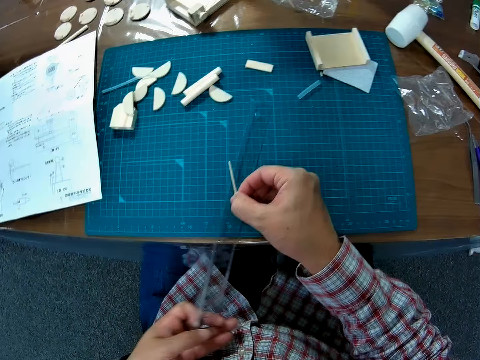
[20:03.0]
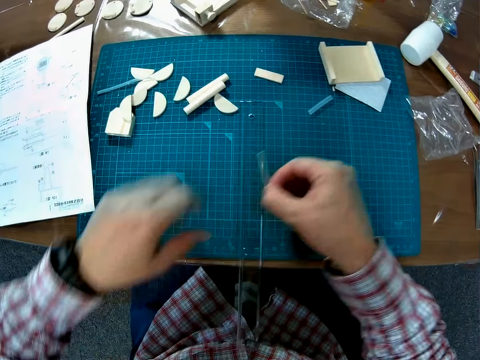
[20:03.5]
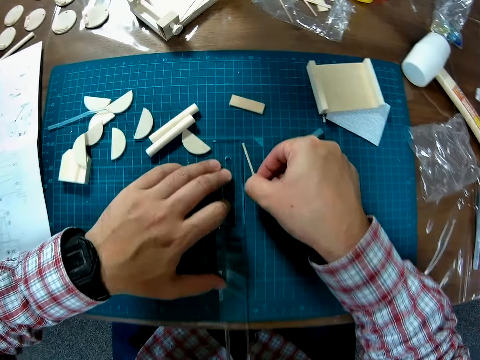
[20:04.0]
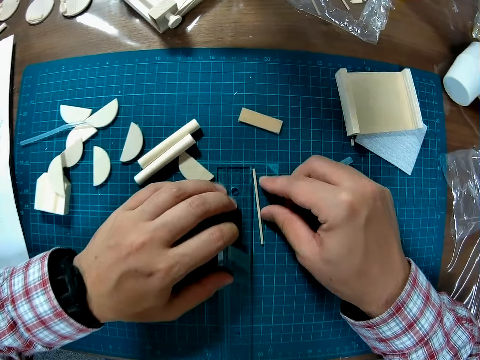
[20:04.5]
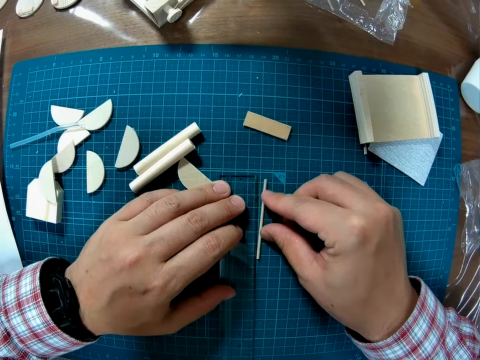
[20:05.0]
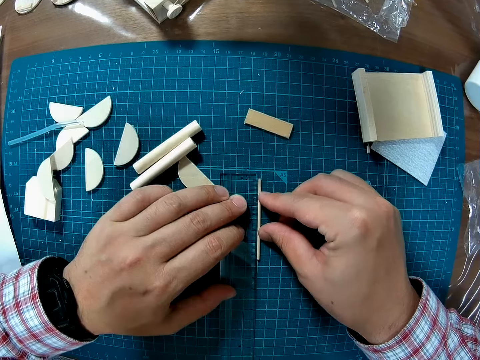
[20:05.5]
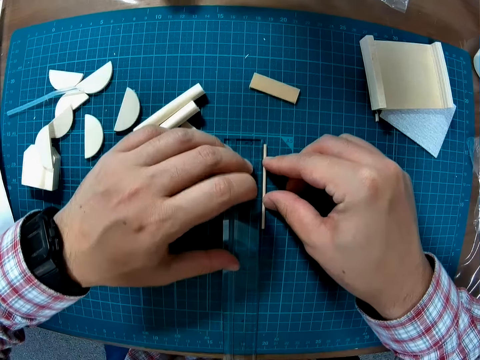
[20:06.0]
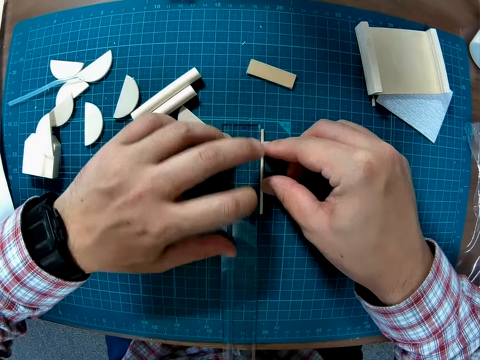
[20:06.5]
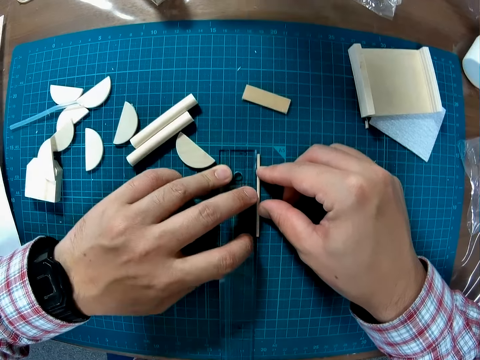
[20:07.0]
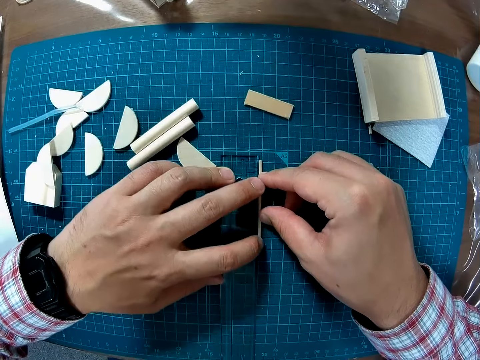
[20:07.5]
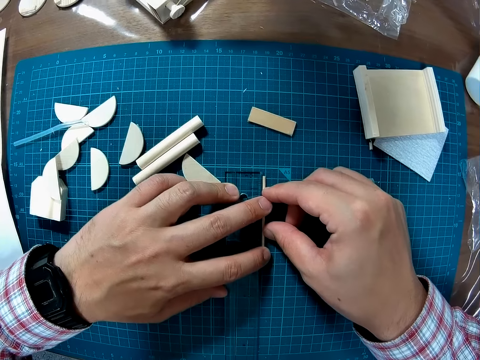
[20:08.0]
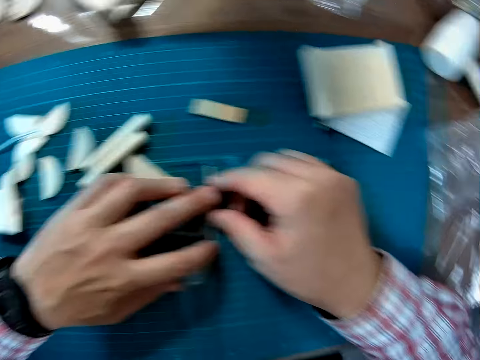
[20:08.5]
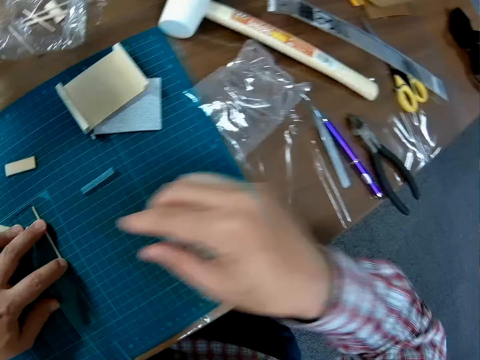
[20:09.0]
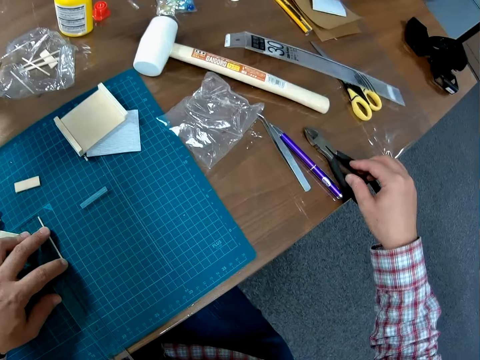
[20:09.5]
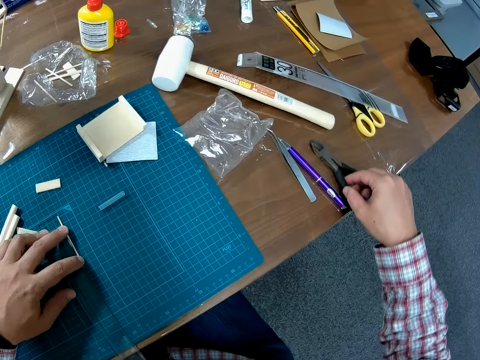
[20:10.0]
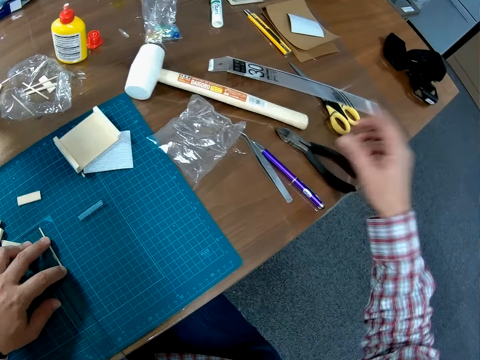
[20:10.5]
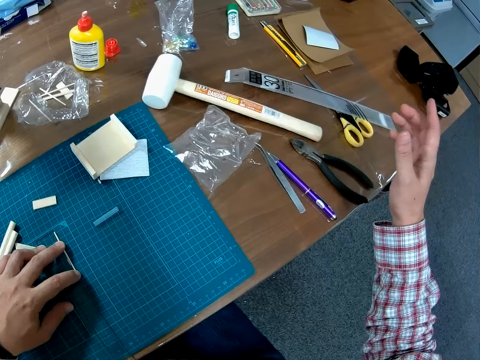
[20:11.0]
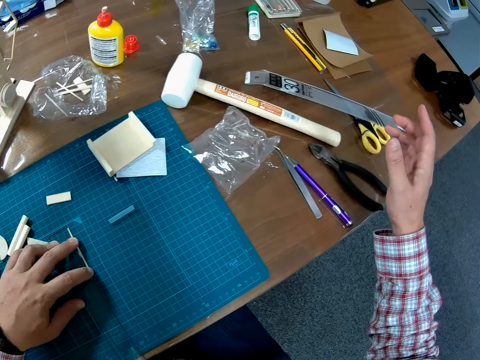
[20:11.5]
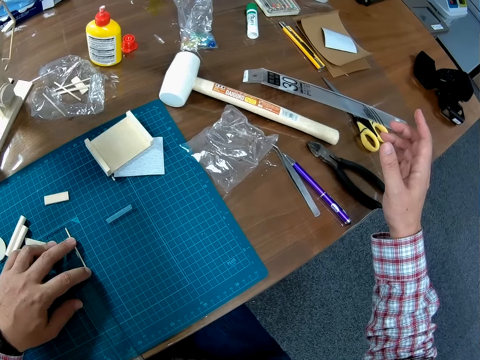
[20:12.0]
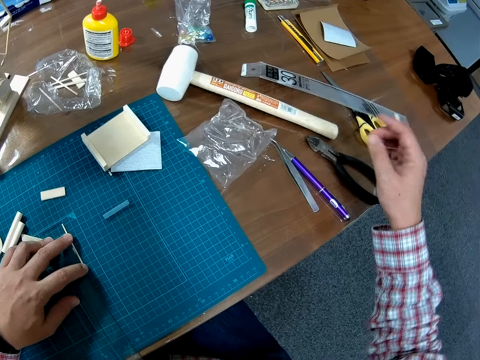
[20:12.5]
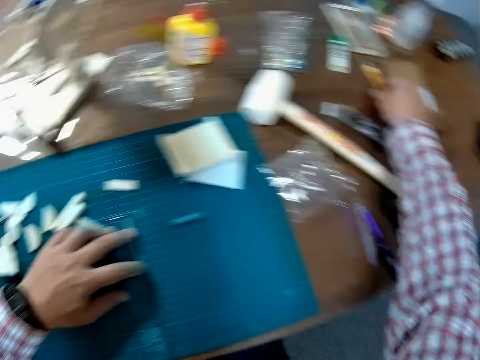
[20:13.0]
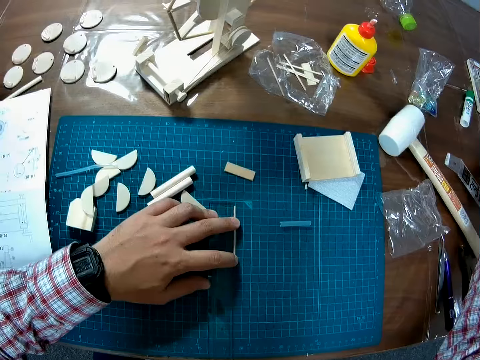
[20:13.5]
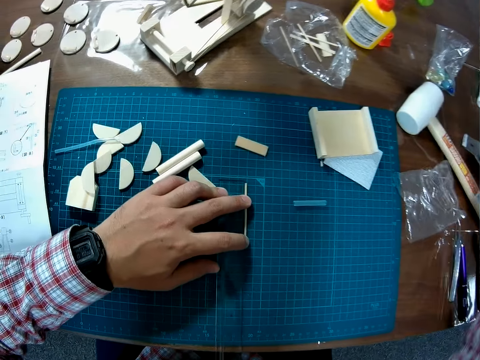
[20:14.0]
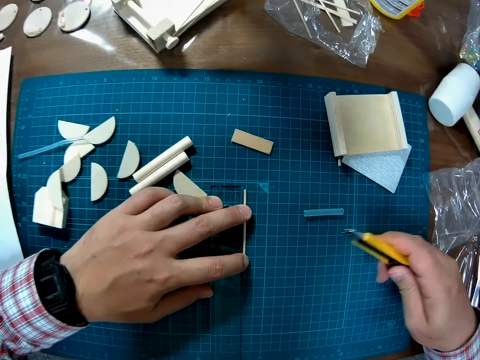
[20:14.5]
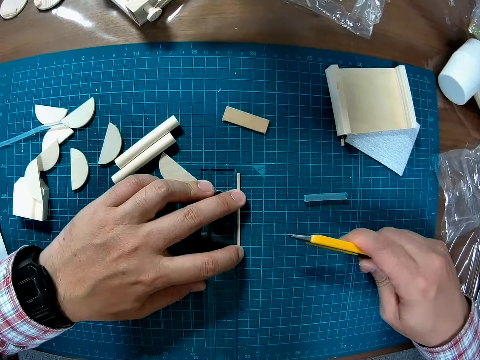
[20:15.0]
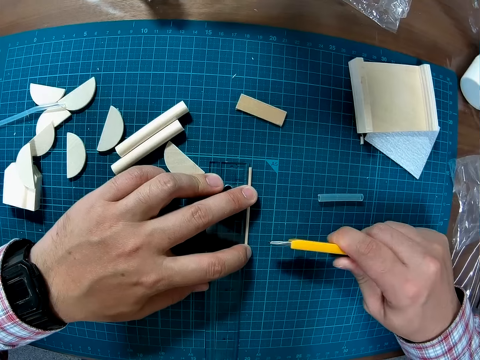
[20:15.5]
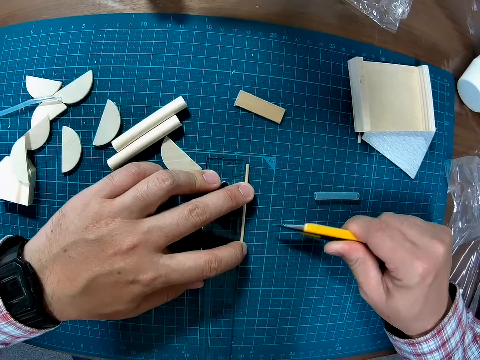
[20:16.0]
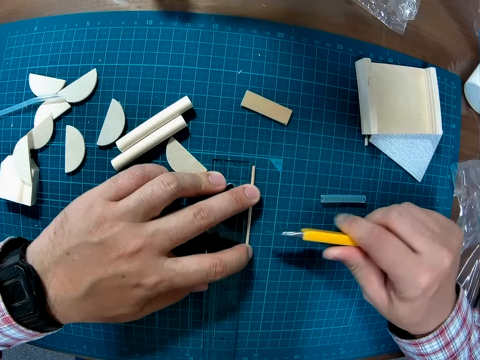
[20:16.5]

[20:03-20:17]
The camera wearer positions the ruler on the mat craft board. They measure the piece of craft material with the ruler on the mat craft board. They look towards the table. They push a pair of pliers on the table. They pick a craft blade on the table. They adjust the craft blade with the right hand.

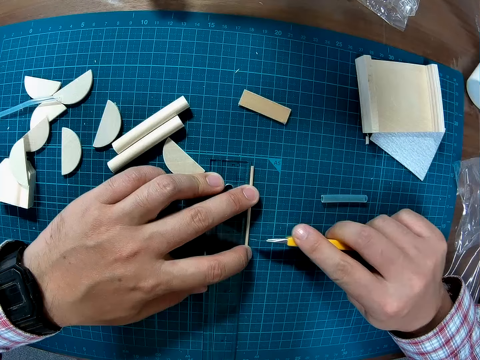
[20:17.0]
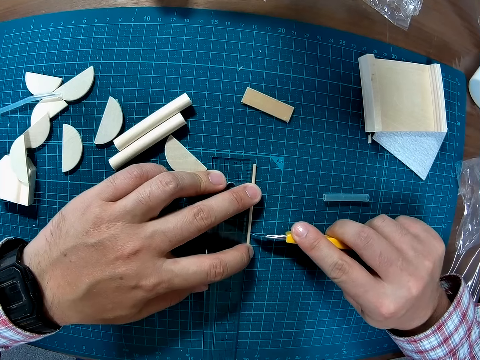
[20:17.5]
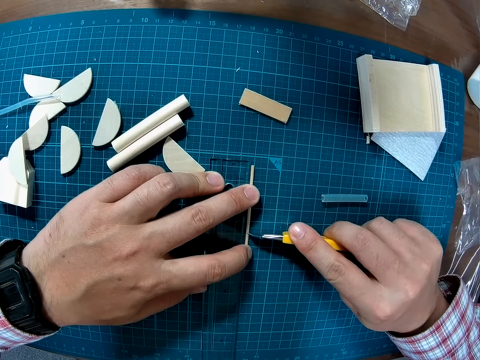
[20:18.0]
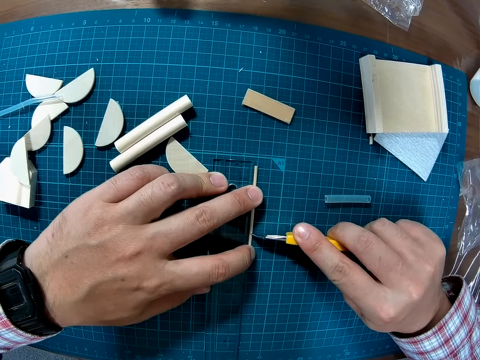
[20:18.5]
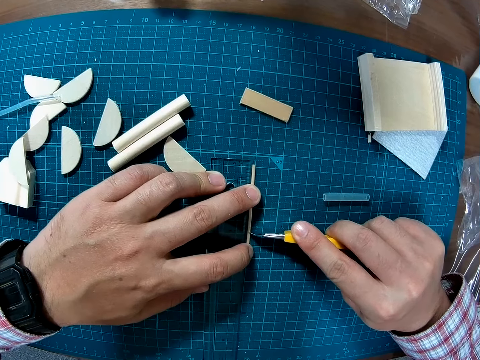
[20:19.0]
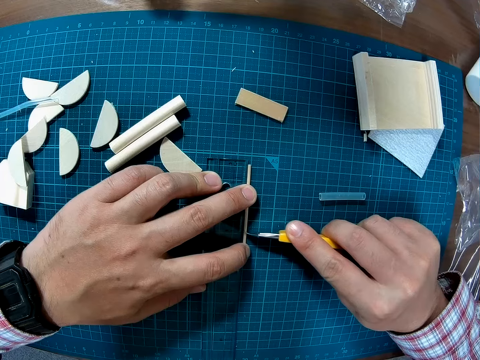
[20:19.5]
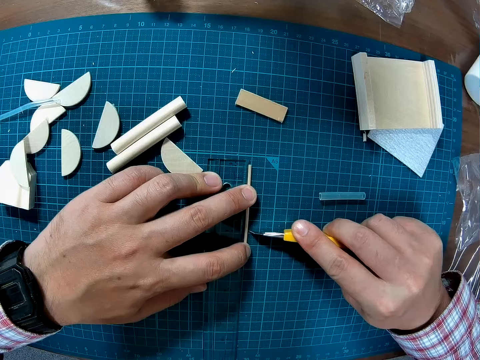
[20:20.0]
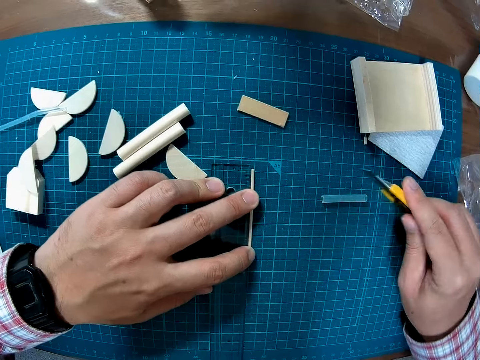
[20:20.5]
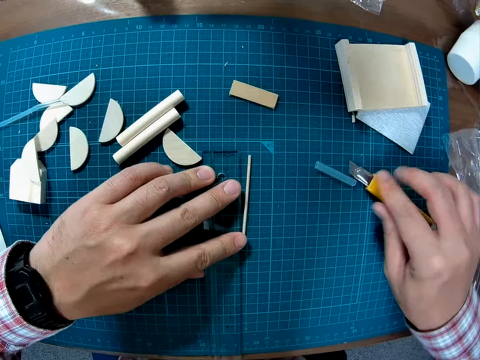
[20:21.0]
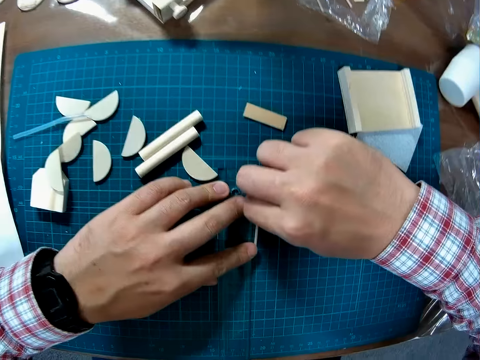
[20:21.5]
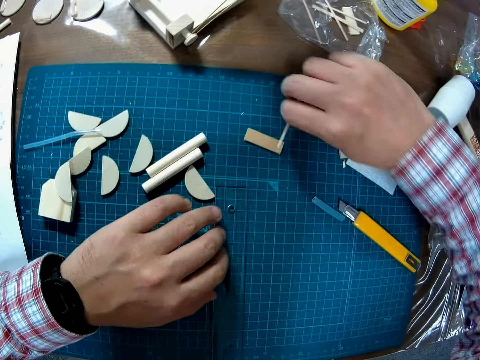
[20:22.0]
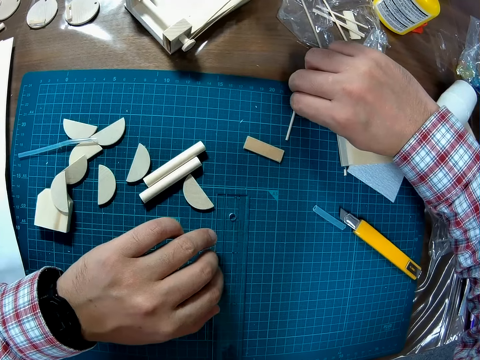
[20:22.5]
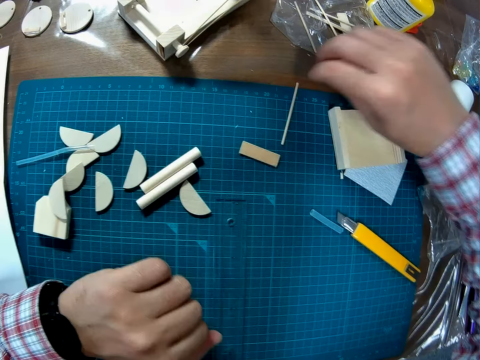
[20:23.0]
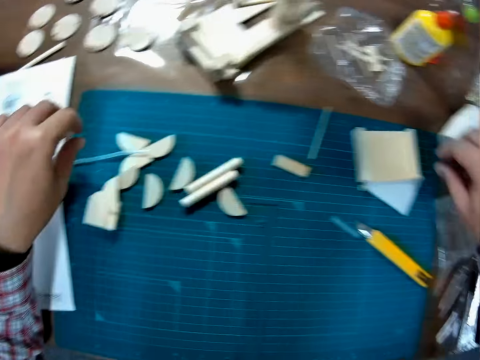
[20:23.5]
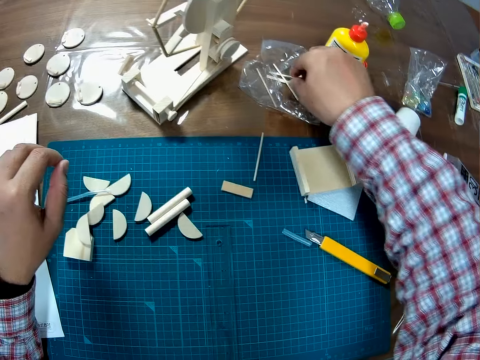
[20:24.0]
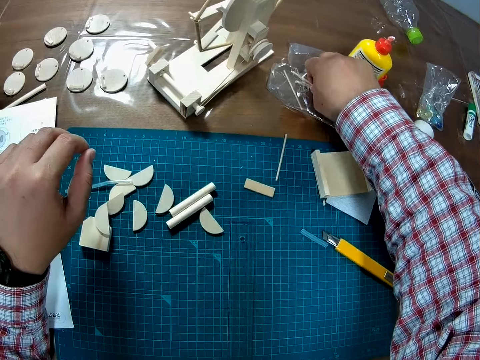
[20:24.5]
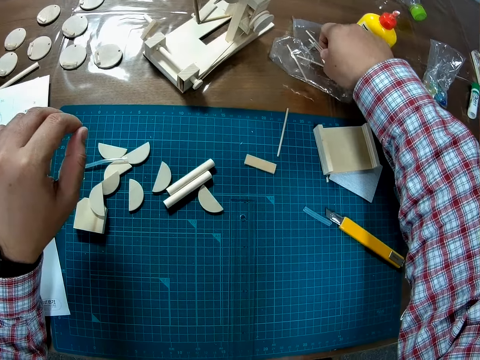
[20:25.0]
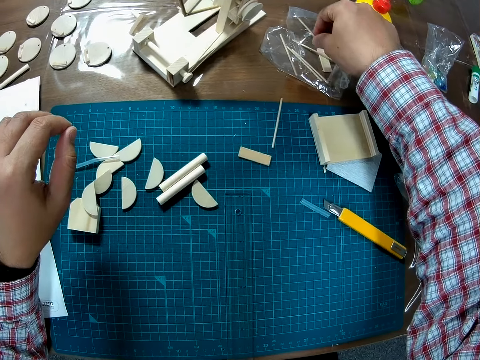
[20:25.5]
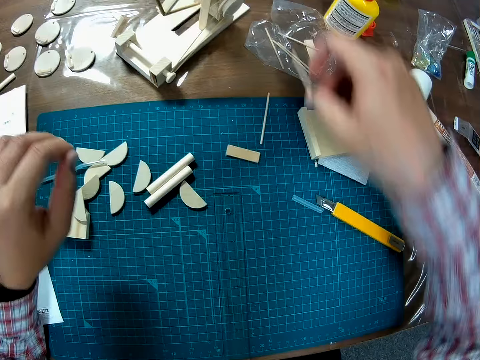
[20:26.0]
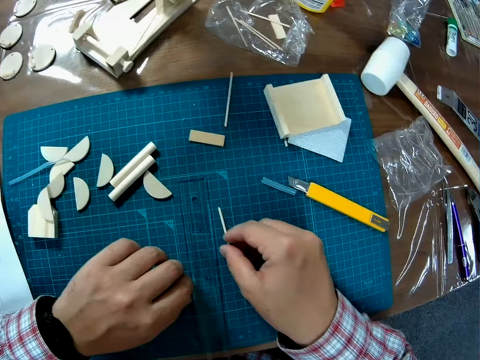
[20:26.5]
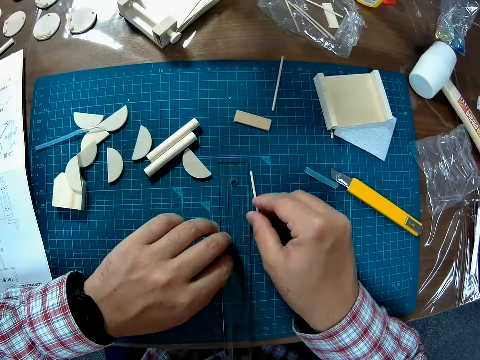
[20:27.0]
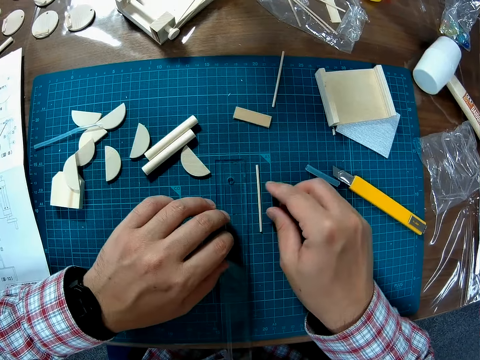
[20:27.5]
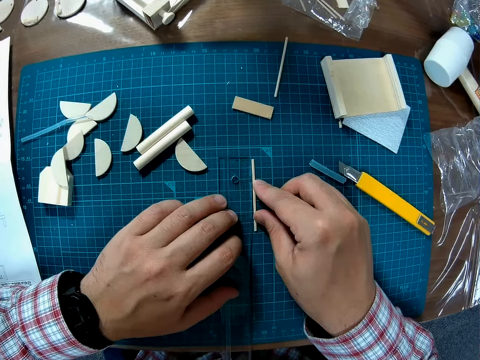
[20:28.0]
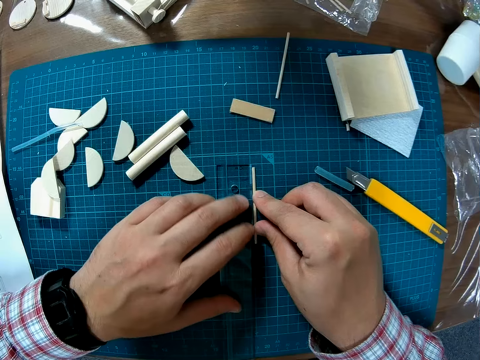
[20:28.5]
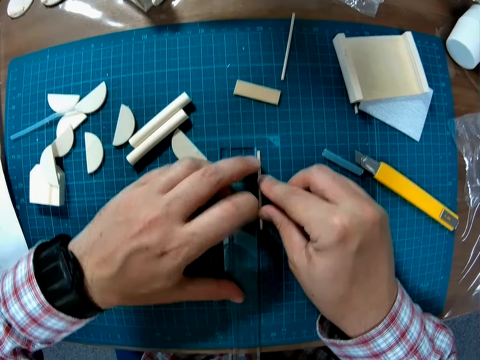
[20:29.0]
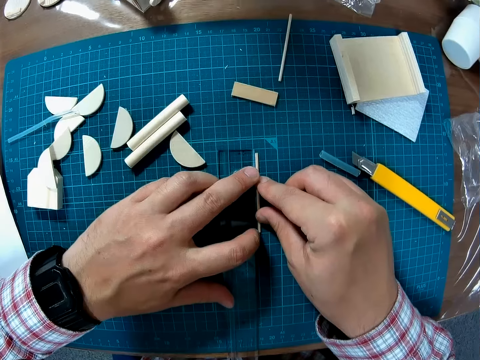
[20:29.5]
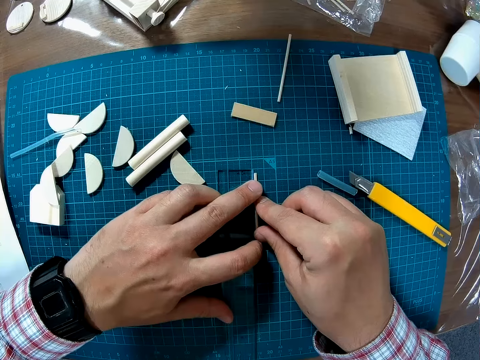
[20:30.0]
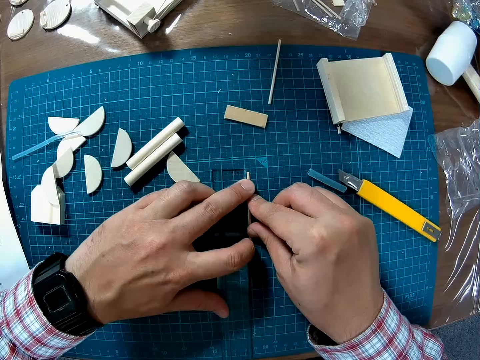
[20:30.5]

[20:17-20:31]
The camera wearer marks the piece of craft material with the craft blade. They drop the craft blade on the mat craft board. They pick the marked piece of craft material with the right hand. They take the wood piece to another part of the table mat. They put aside the marked piece of craft material on the mat craft board. They pick a piece of craft material from a paper on the table. They position the piece of craft material alongside the ruler on the mat craft board. They measure the wood piece beside the ruler on the table mat.
